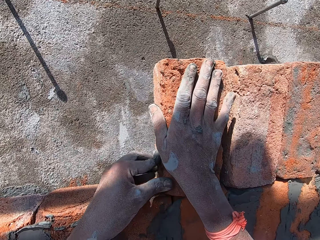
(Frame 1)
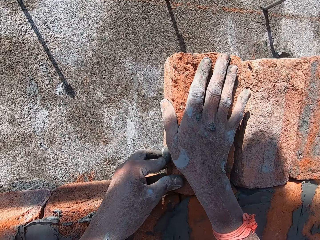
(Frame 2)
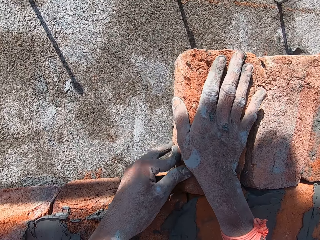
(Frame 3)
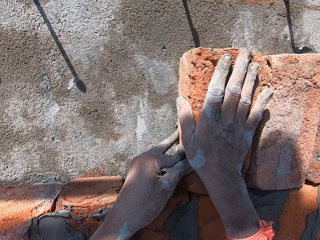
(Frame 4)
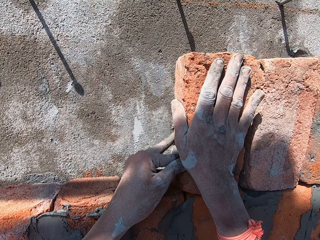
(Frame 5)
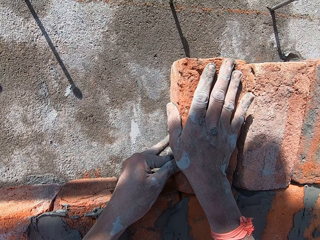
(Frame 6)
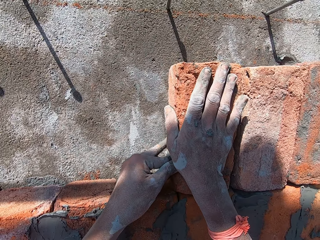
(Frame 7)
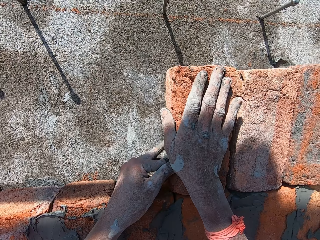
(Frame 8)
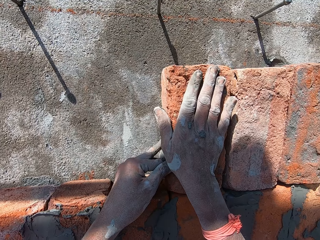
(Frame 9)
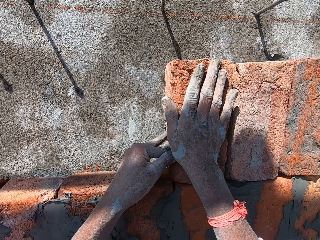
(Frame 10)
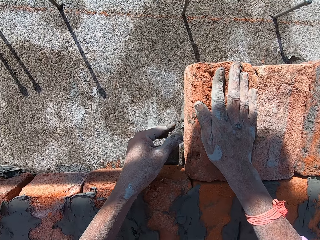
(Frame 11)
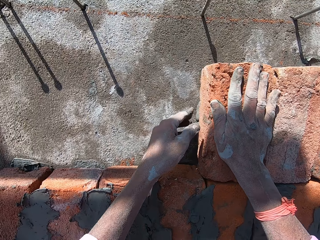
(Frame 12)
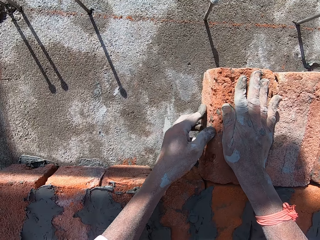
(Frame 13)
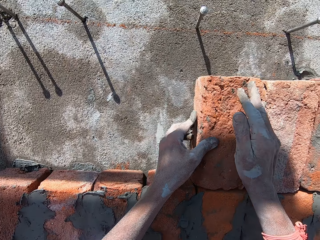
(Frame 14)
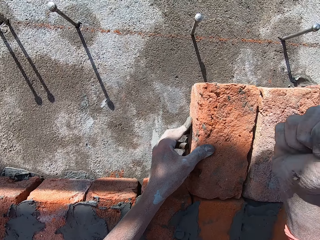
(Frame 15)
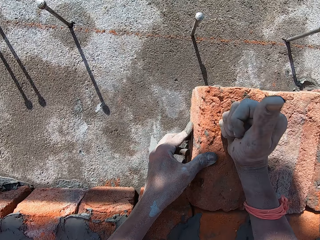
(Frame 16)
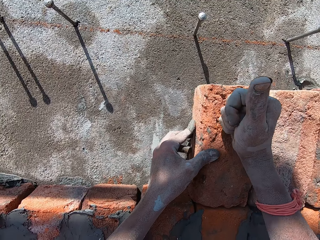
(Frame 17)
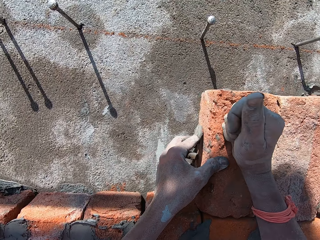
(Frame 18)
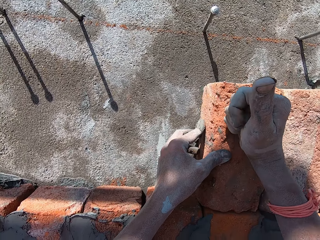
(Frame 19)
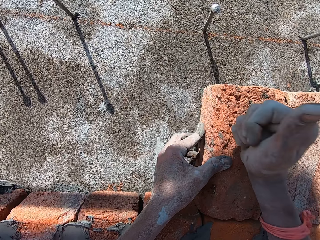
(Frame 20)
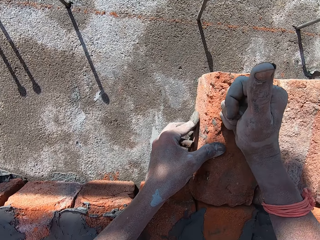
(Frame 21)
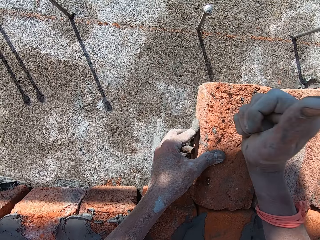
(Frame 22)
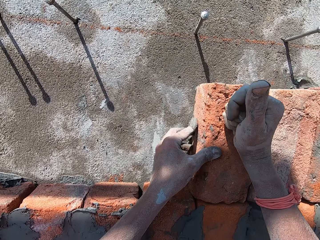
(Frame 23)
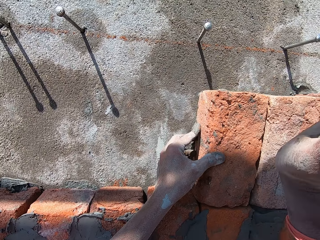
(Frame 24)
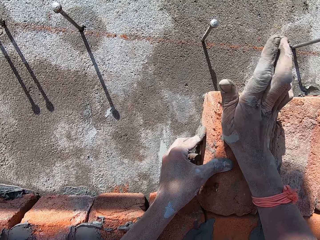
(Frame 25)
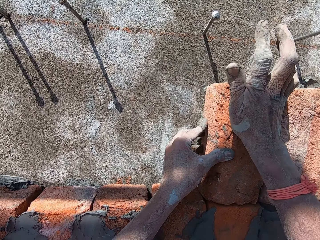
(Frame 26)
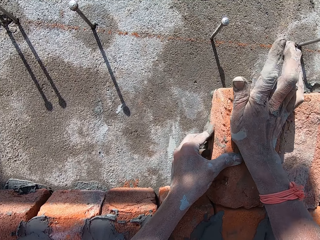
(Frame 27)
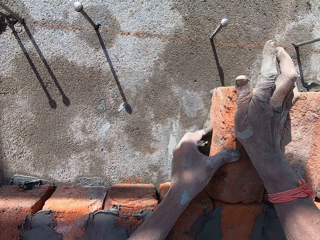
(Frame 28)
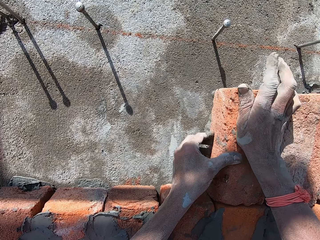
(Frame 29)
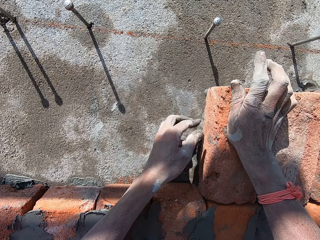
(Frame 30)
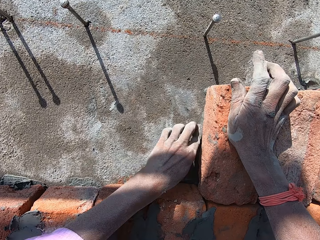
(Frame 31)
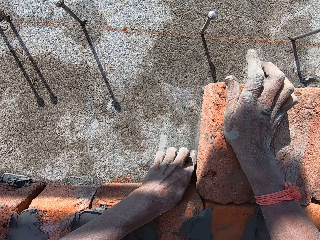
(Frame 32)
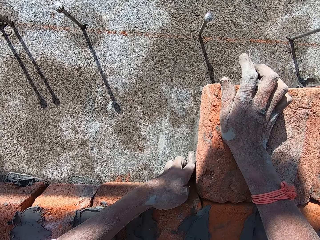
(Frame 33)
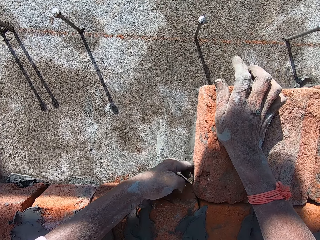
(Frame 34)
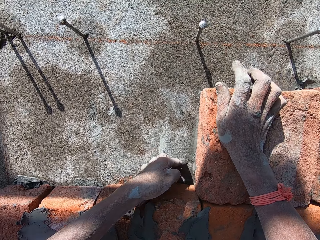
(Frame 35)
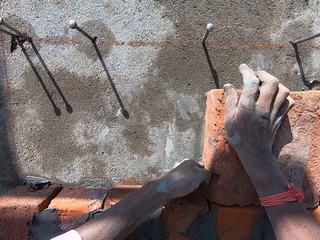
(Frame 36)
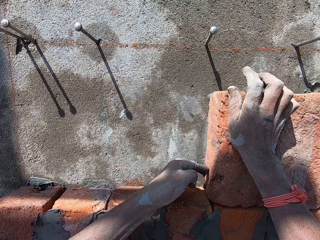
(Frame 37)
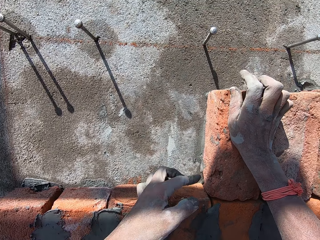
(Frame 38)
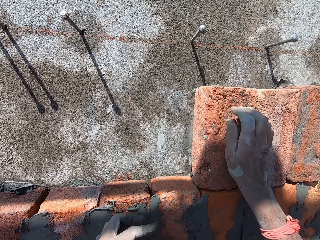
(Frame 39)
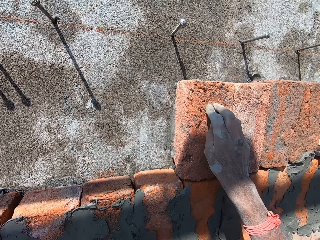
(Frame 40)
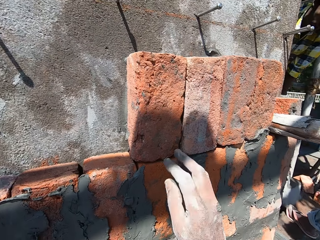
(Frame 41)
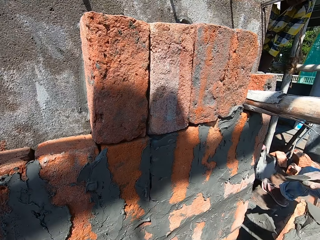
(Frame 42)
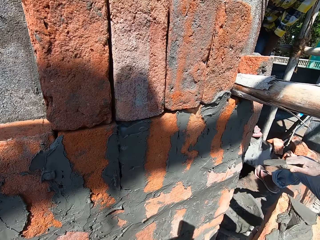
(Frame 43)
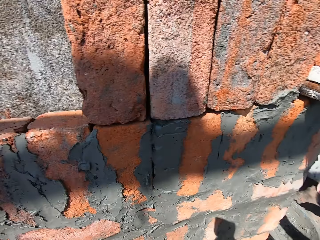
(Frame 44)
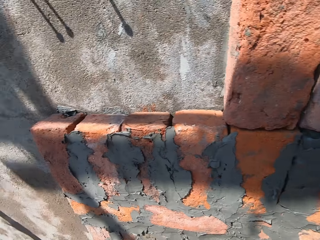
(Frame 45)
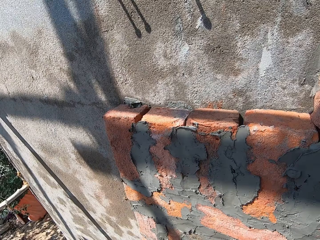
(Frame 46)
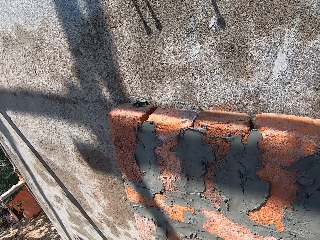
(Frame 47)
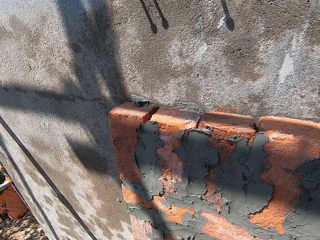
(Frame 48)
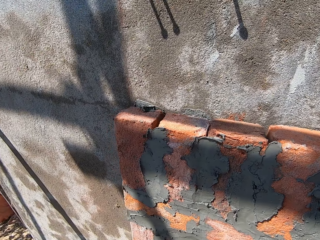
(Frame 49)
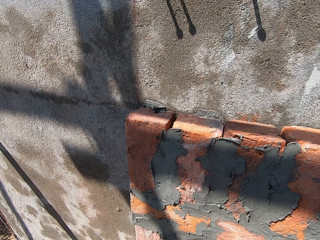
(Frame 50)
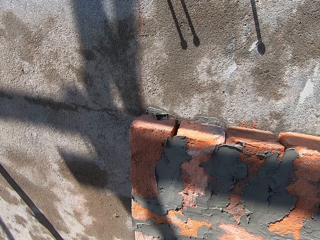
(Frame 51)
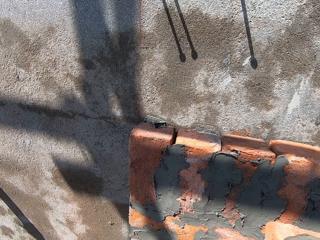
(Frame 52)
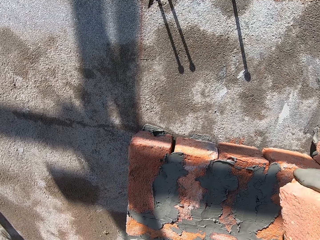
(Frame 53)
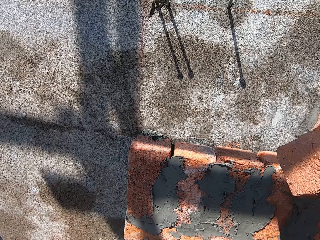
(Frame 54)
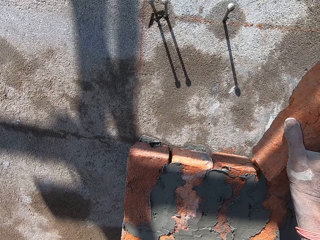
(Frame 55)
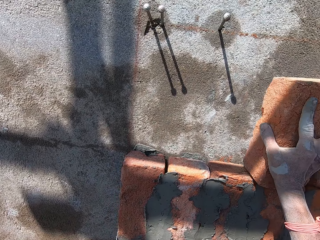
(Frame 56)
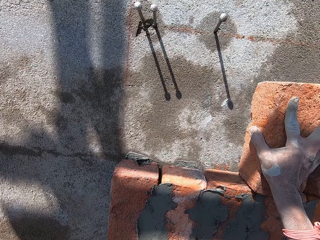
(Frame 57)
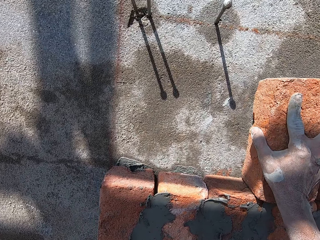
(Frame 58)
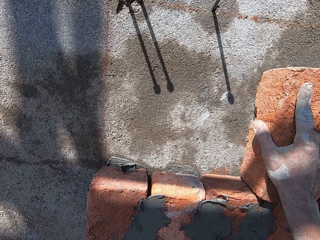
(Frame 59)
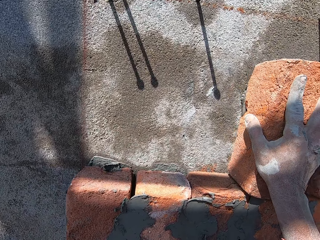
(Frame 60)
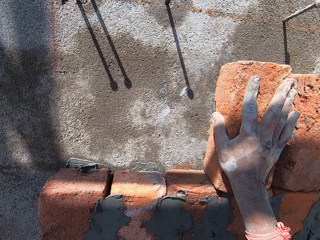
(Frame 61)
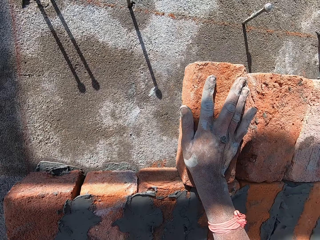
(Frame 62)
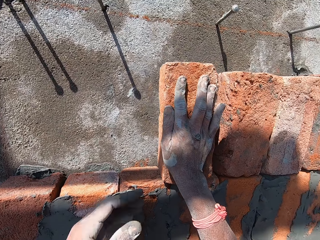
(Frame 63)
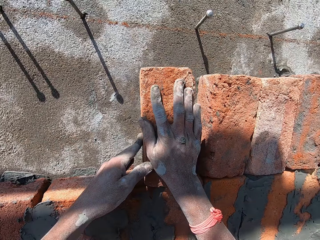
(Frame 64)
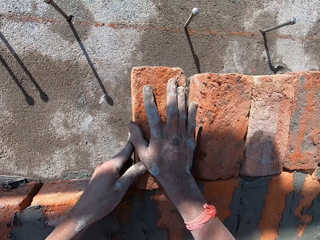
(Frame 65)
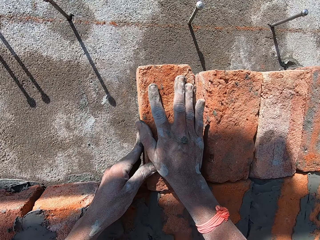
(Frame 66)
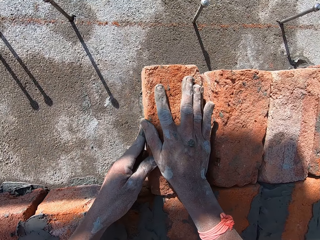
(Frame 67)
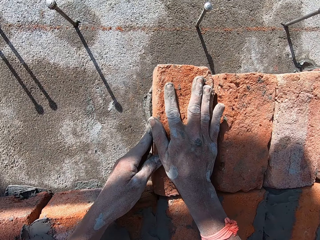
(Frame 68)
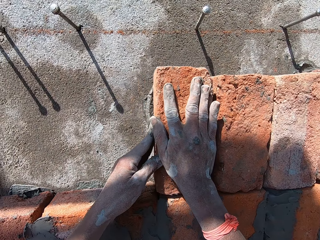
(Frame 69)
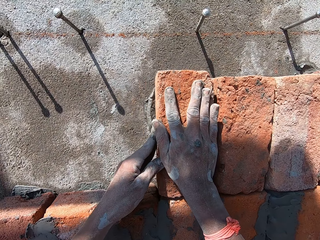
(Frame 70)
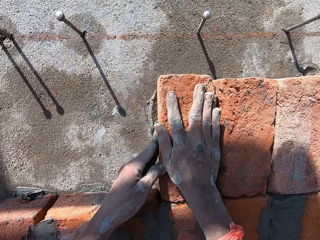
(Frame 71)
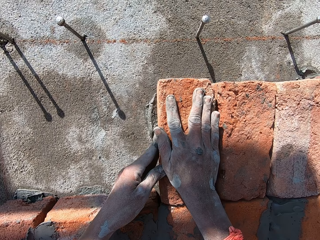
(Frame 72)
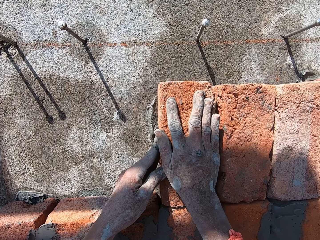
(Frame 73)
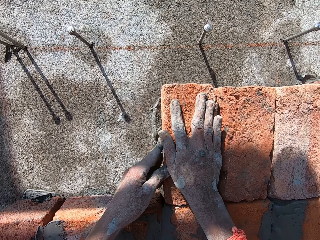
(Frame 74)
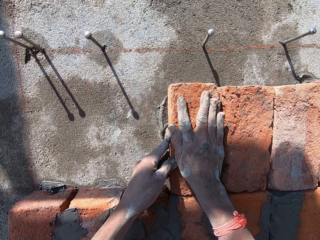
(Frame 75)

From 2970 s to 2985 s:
The camera wearer holds the brick on the wall with both hands. He hits the brick on the wall with his right hand. He rubs cement mortar on the brick with his left hand. A man passes a brick to the camera wearer with his left hand. The camera wearer places the brick on the wall on top of other blocks with his right hand. He holds the brick on the wall with both hands.

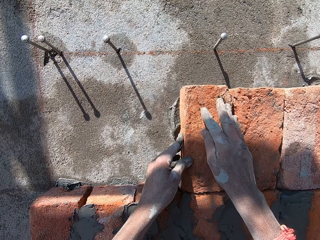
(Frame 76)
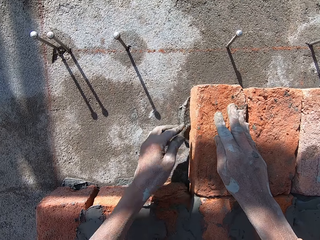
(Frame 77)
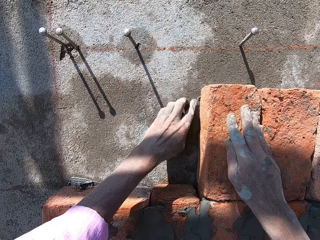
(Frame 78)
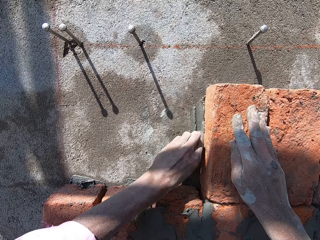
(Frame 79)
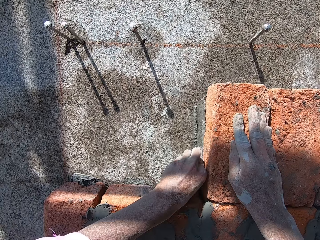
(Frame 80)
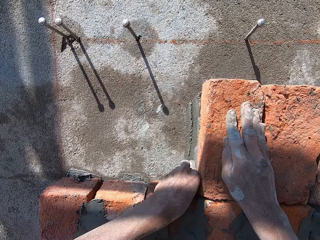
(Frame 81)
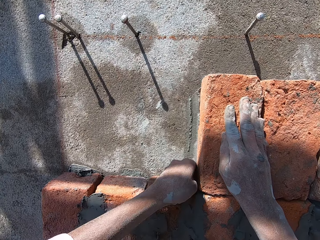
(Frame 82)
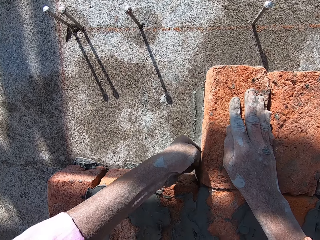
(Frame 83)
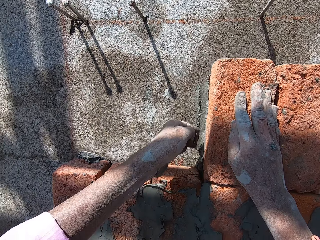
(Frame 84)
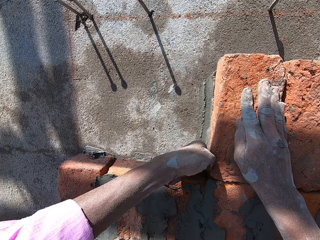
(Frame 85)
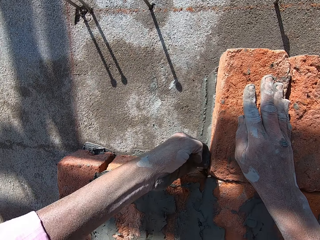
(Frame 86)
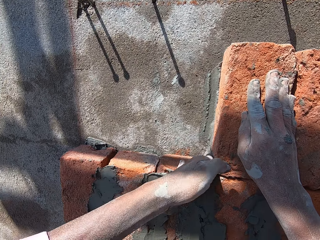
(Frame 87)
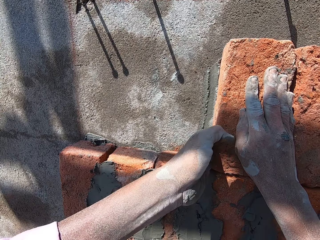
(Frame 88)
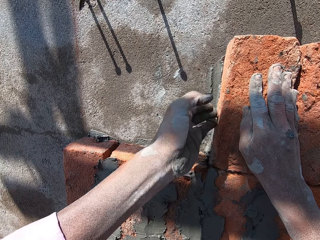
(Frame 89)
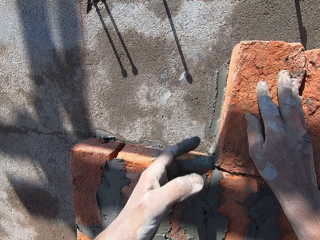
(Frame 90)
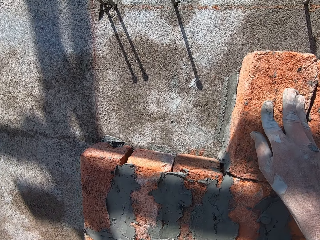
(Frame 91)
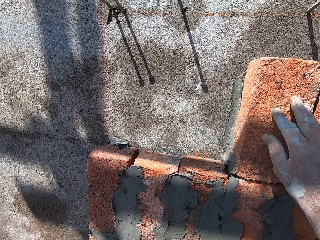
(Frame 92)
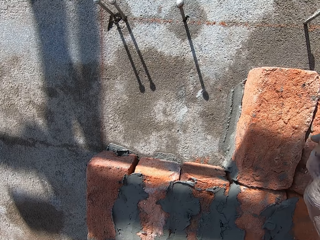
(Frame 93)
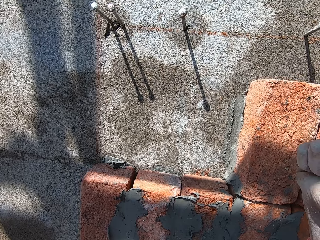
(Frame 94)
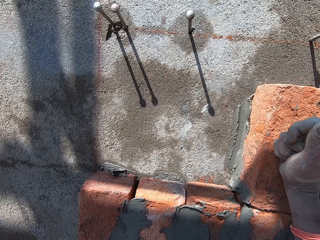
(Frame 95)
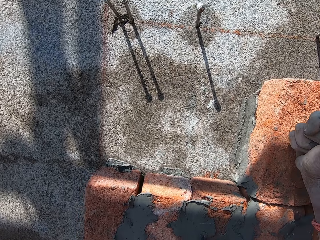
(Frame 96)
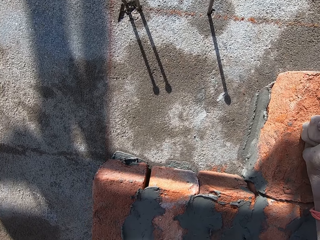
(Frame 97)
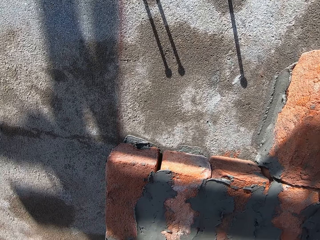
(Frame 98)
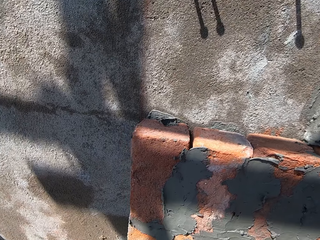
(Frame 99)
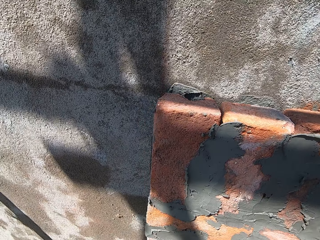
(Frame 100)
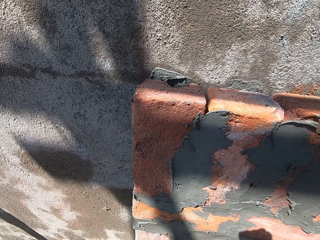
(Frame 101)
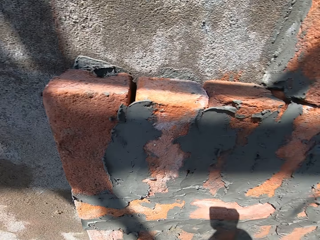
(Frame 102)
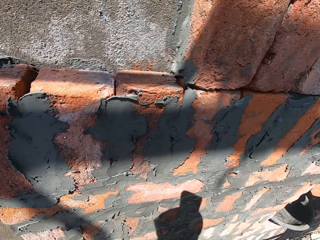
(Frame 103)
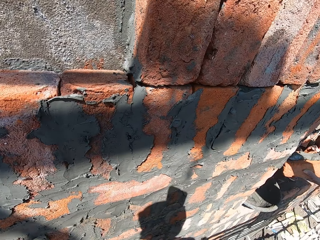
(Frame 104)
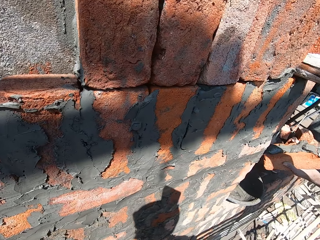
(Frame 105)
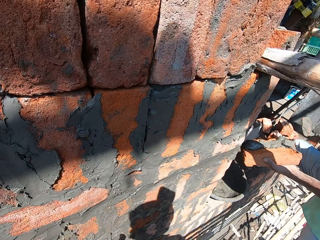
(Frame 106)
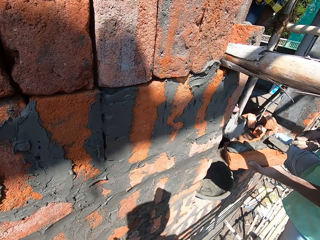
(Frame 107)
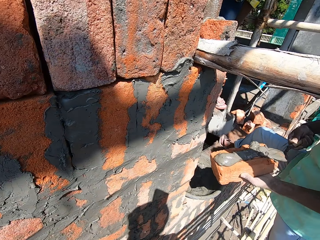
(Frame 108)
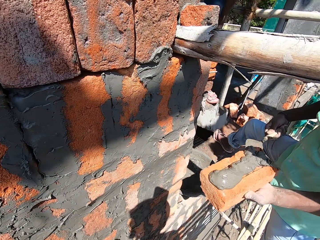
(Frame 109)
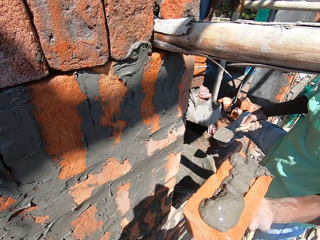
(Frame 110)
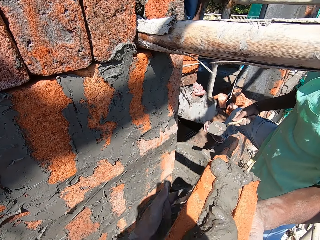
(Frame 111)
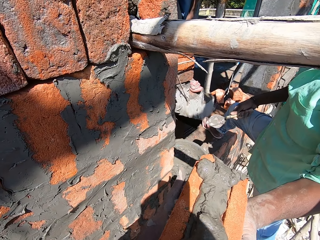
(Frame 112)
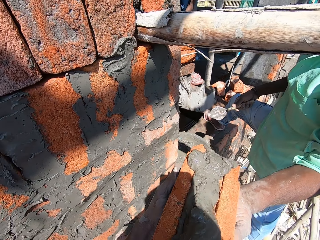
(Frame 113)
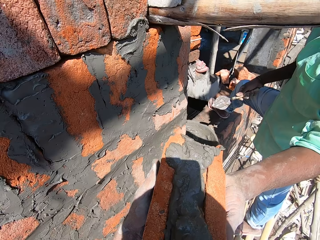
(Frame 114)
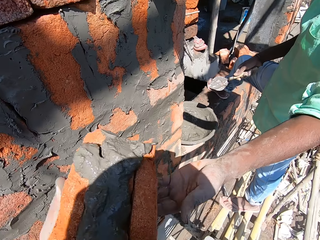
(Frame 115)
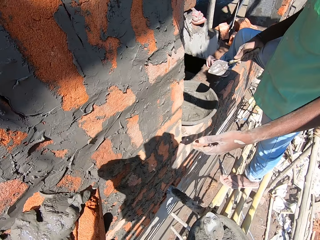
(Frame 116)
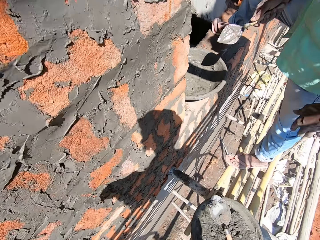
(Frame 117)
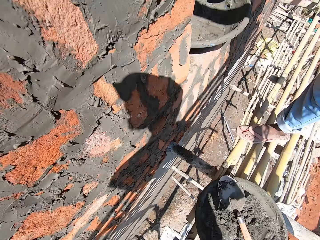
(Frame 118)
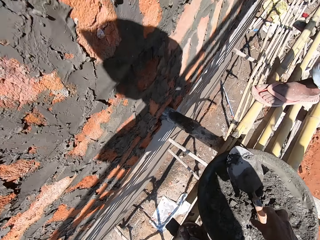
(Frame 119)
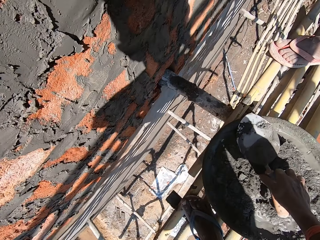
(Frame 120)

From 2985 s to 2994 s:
The camera wearer spreads wet mortar on the wall with his left hand, with the index finger. He presses the brick onto the wall. He hits the brick on the wall with his right hand. A man spreads mortar on a brick in his left hand with a hand trowel in his right hand. The camera wearer receives the brick from the man with his left hand.
